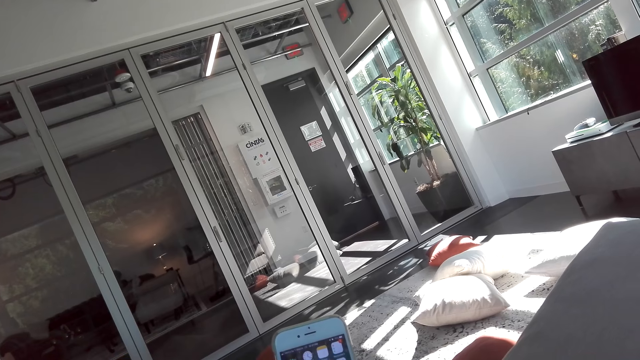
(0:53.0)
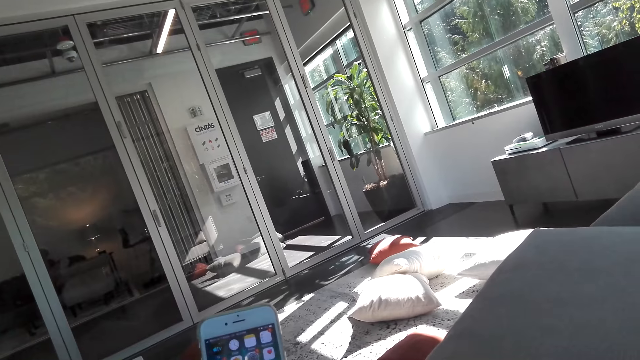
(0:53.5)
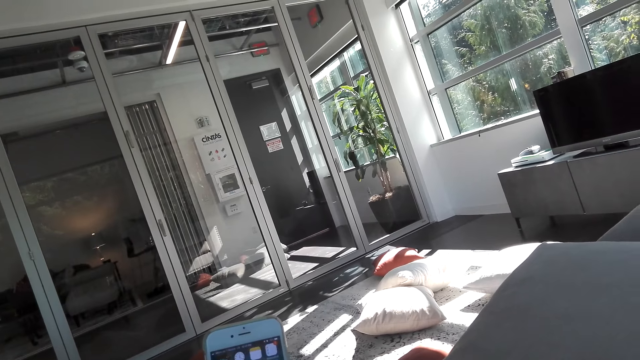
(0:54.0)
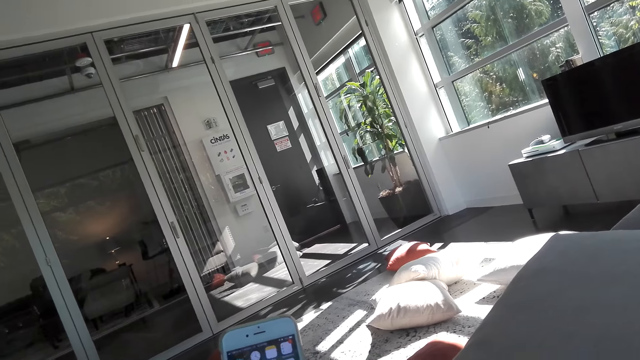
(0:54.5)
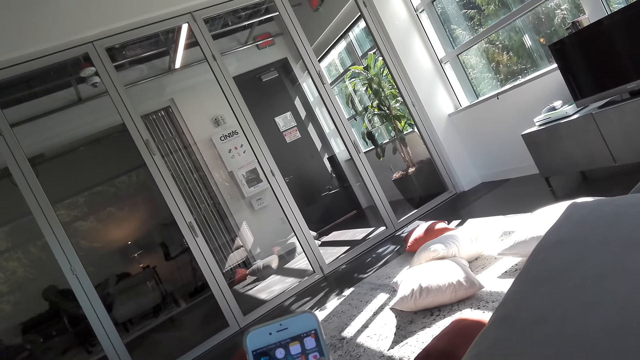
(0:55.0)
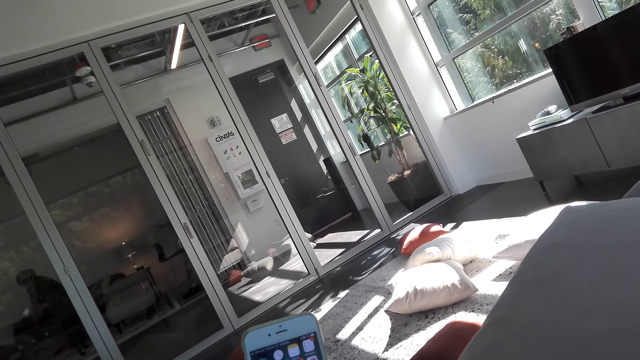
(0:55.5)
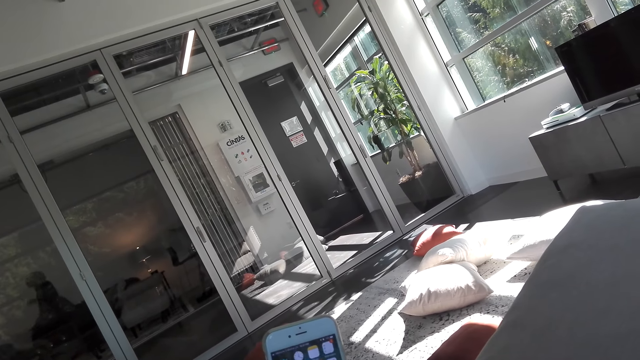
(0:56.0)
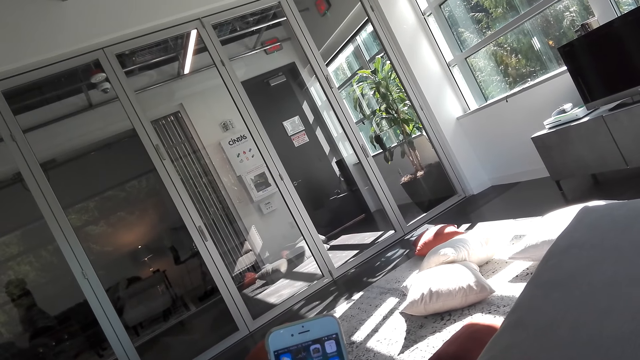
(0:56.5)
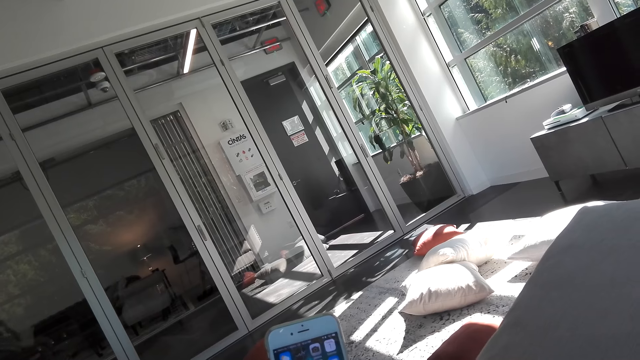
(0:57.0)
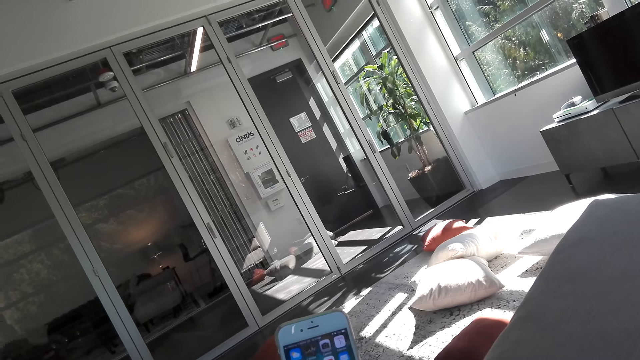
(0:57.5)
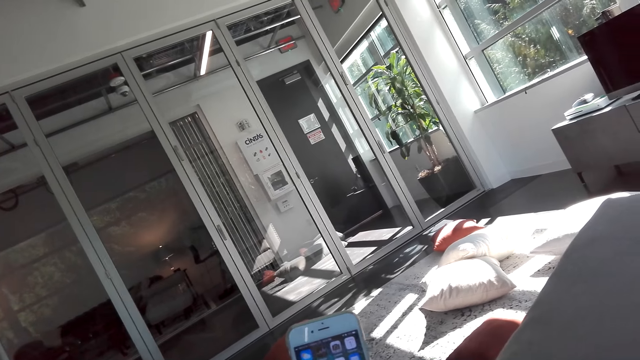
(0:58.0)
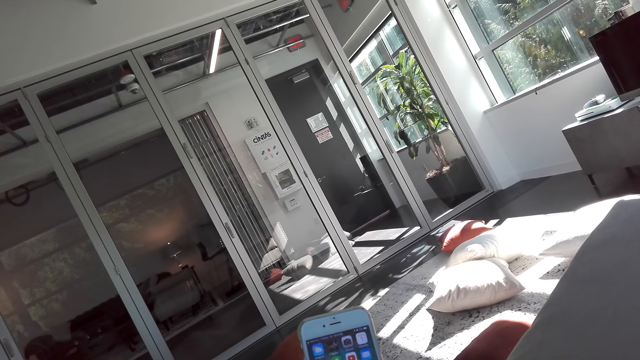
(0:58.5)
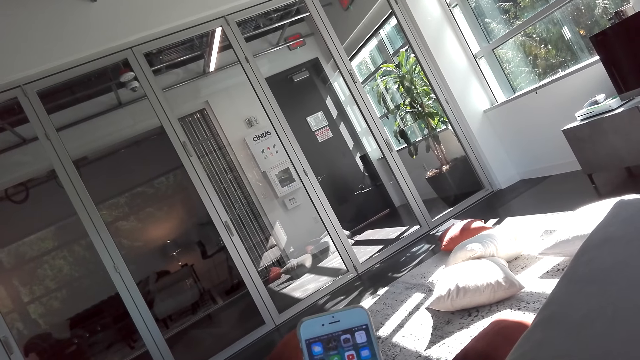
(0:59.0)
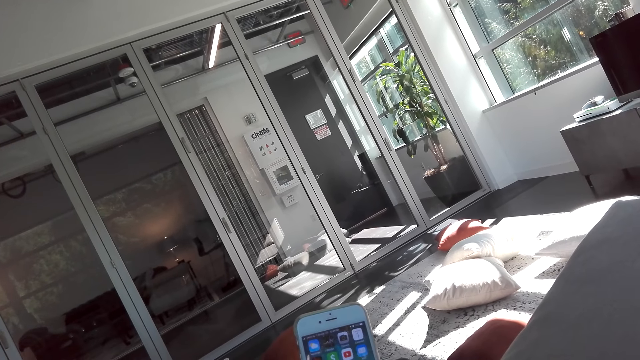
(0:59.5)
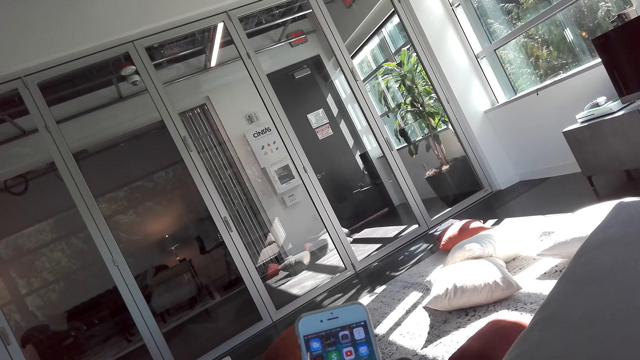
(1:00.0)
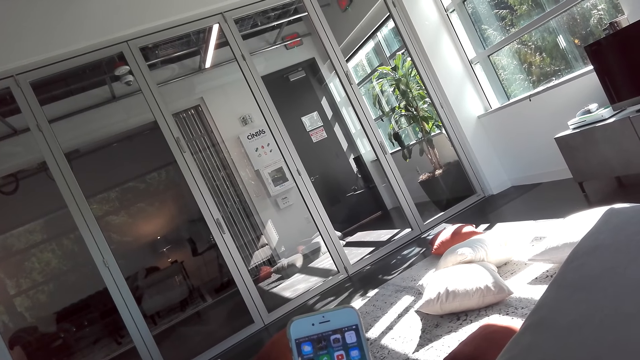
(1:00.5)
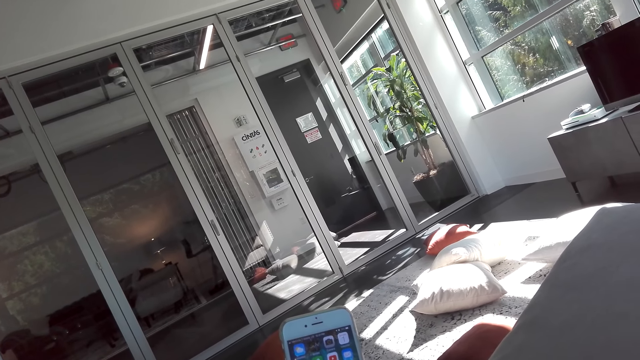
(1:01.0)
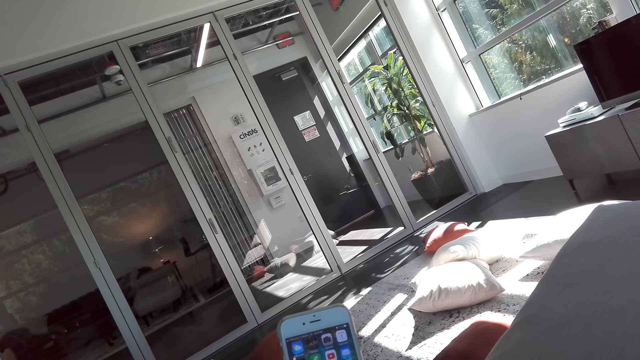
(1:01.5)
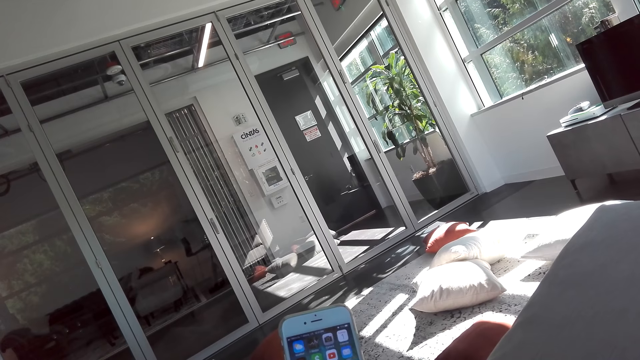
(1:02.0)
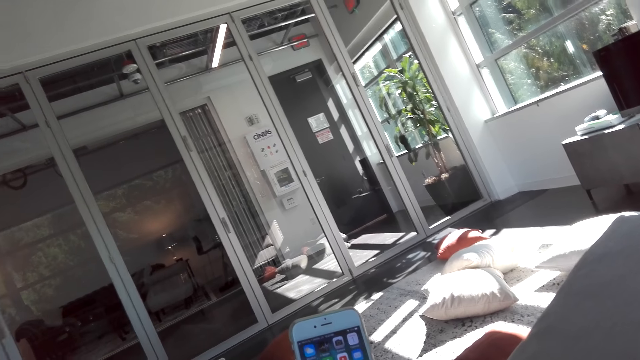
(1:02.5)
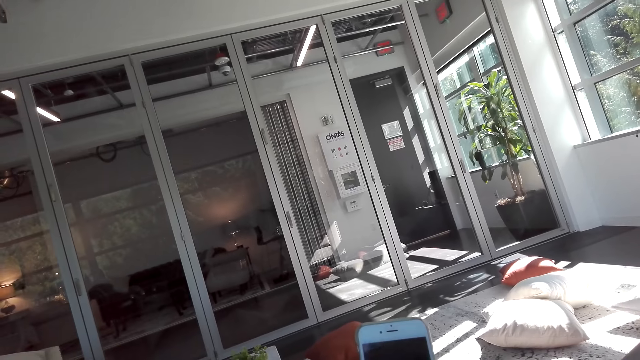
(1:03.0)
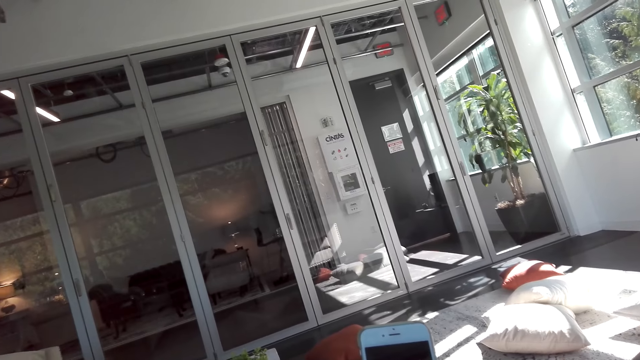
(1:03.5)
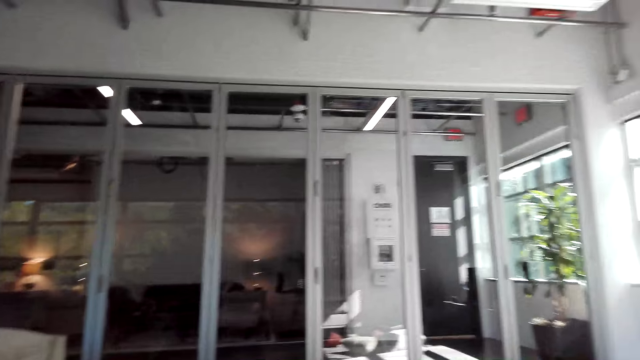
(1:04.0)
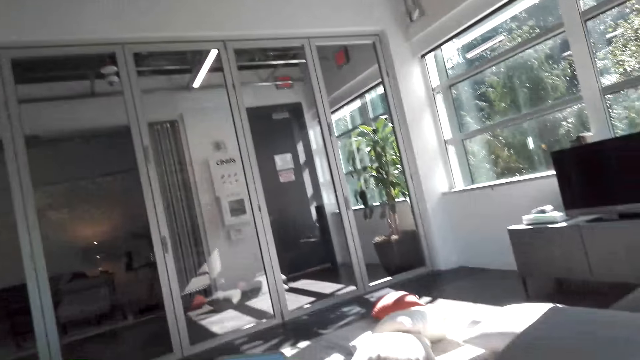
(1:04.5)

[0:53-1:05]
A woman stands up. The camera wearer operates a phone.

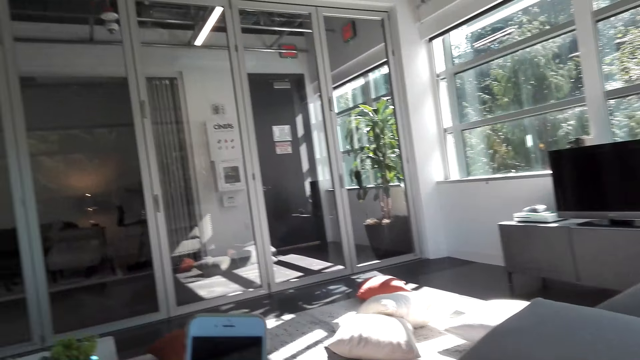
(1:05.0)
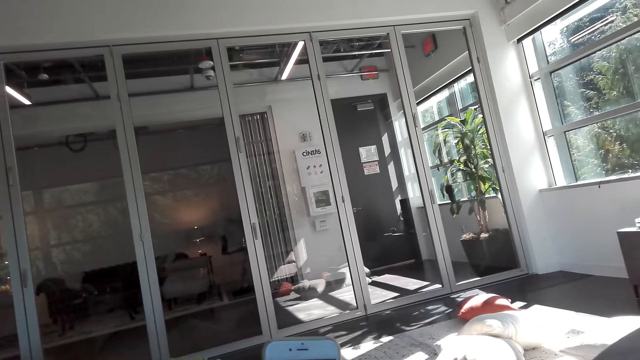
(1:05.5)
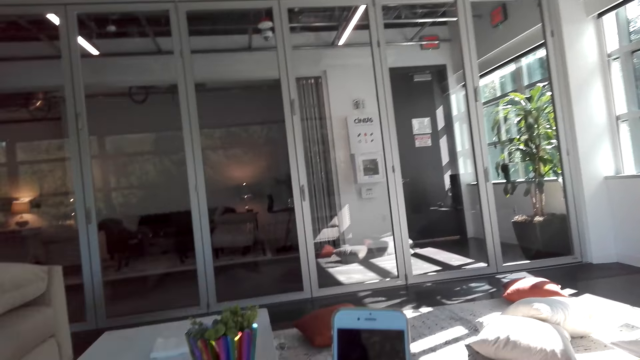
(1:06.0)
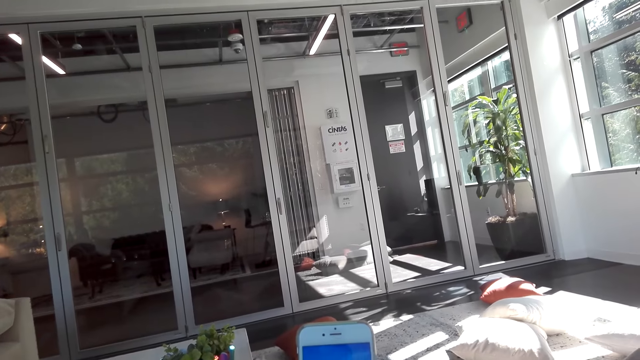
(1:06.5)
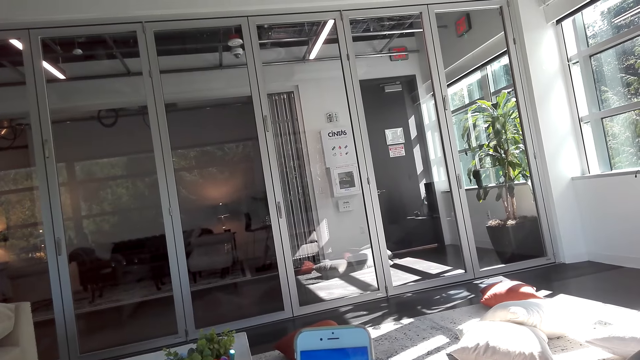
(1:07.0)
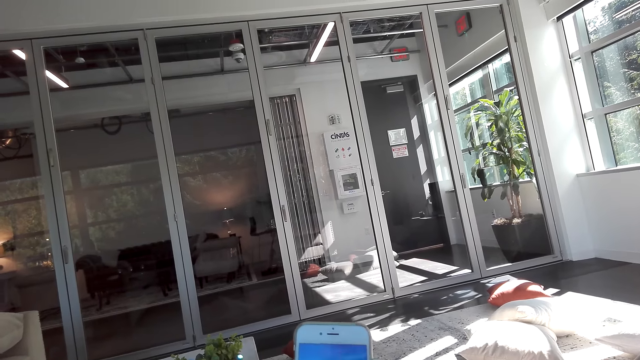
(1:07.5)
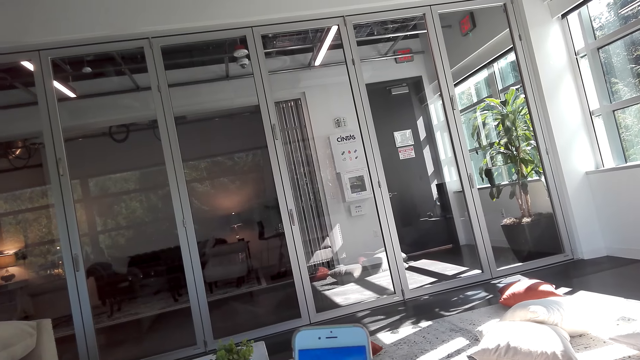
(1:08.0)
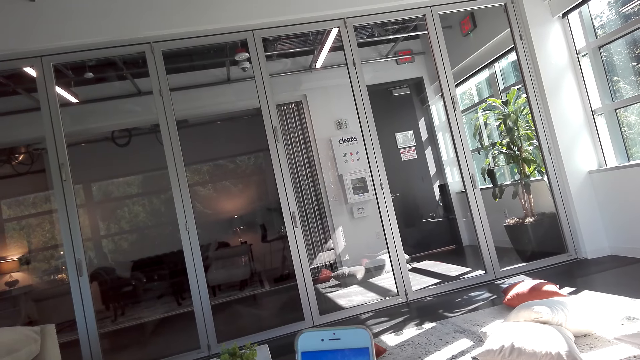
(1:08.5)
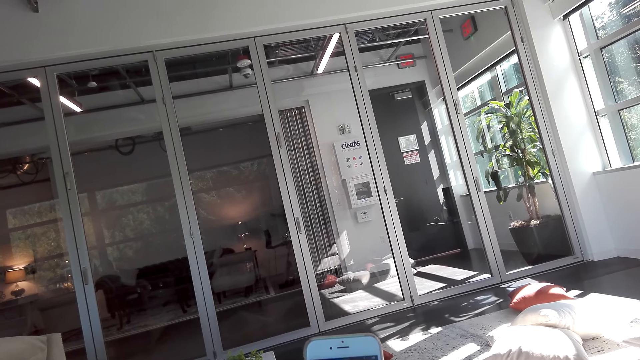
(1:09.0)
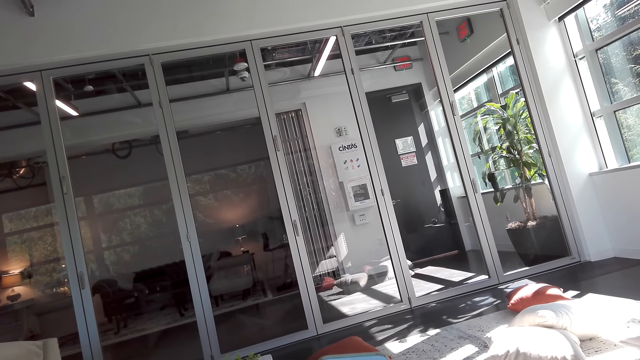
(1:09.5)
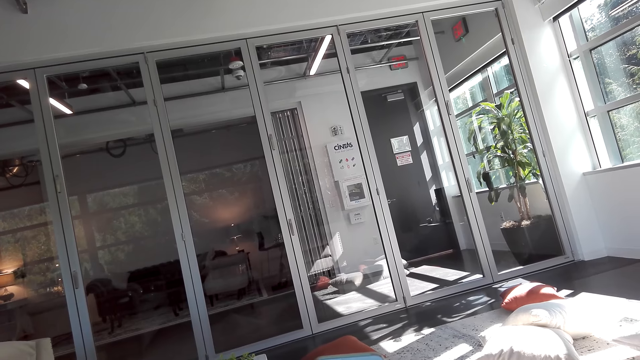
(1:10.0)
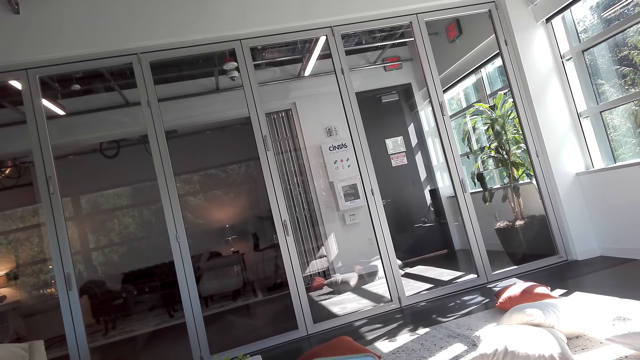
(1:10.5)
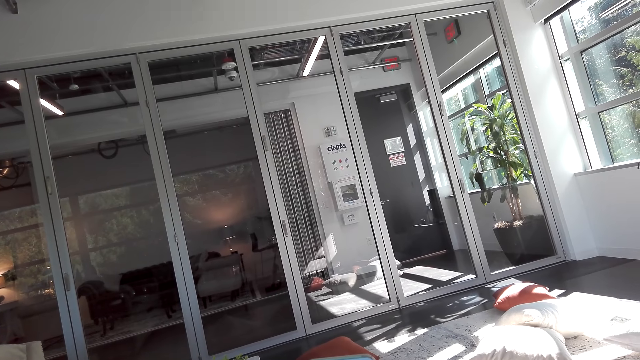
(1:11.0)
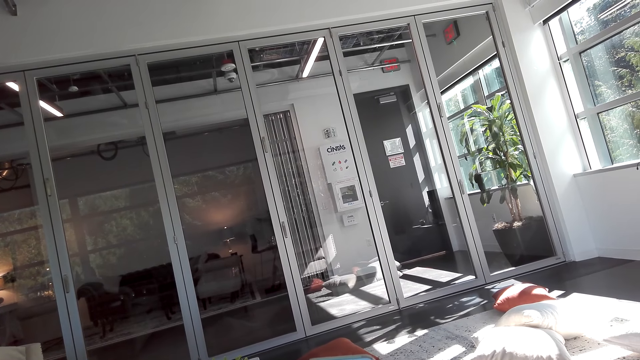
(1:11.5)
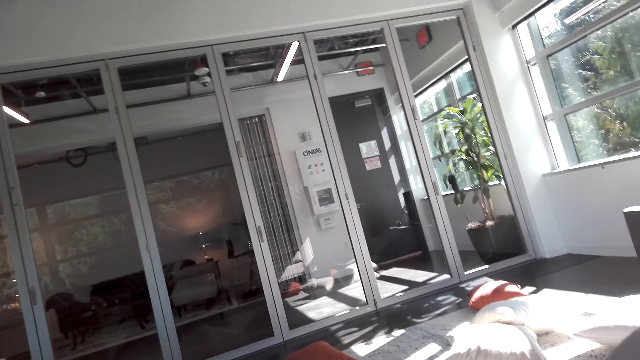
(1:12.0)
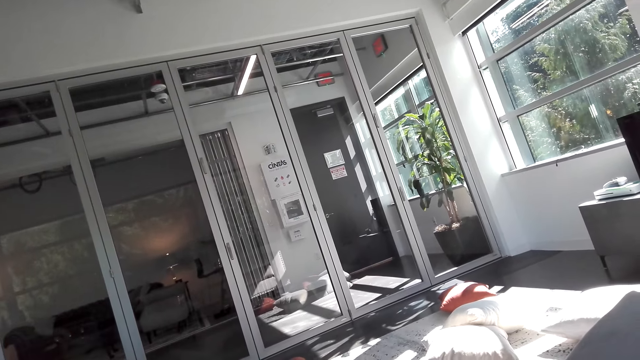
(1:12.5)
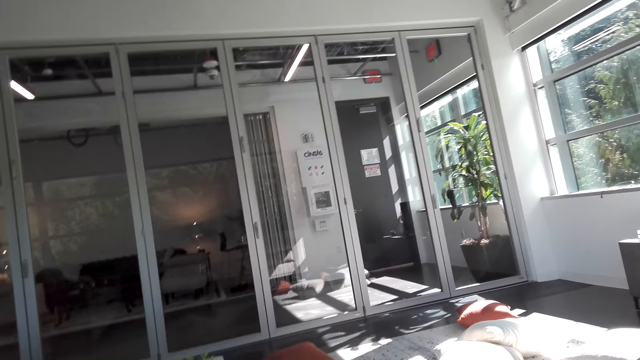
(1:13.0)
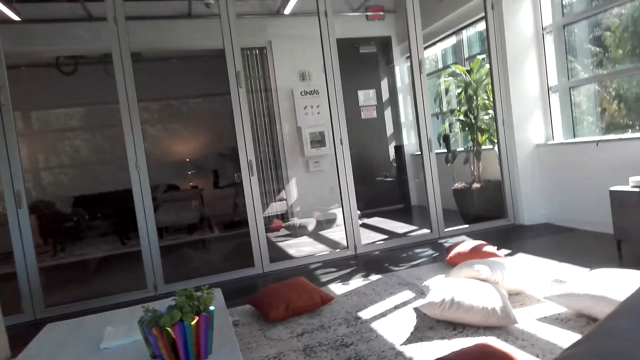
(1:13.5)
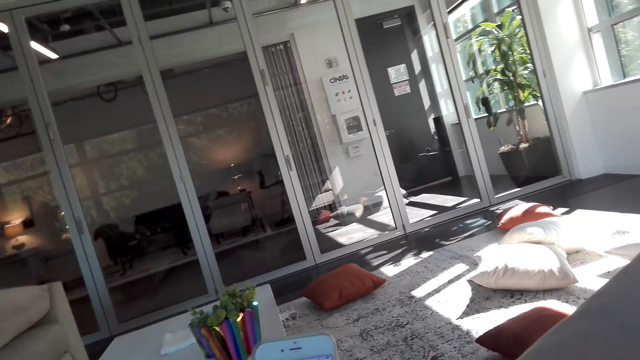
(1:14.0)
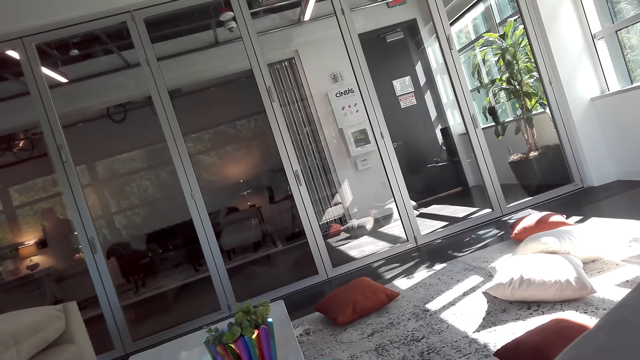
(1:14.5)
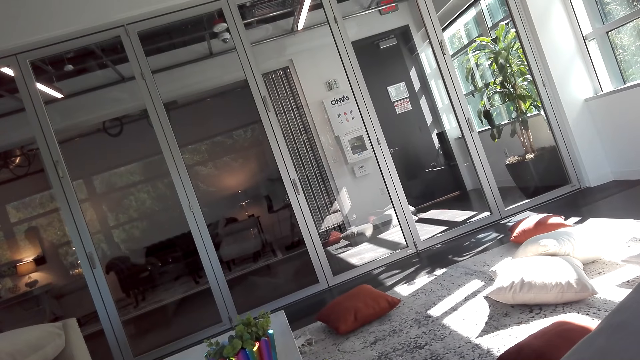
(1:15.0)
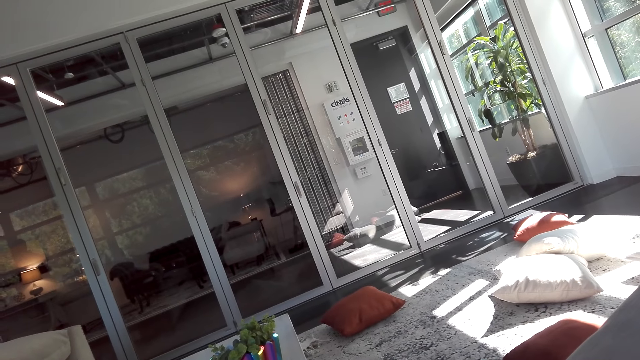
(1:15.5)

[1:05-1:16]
The camera wearer interacts with a man.
